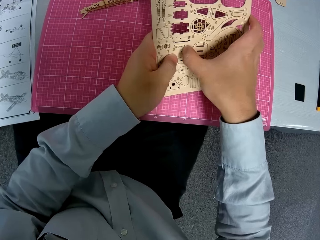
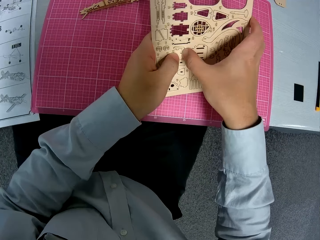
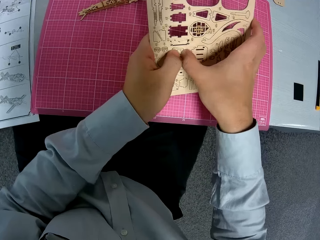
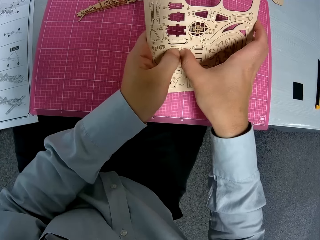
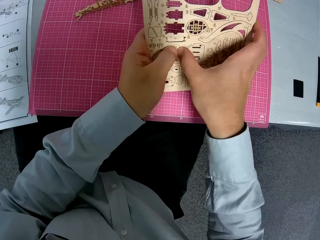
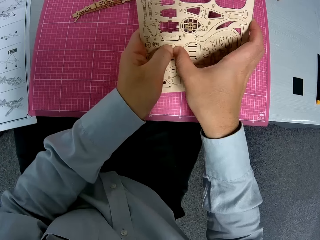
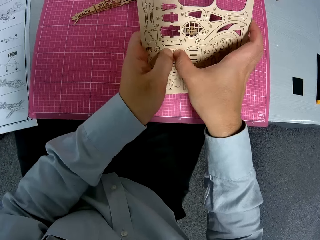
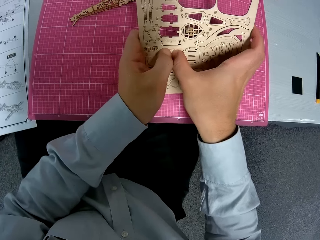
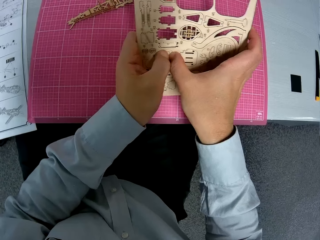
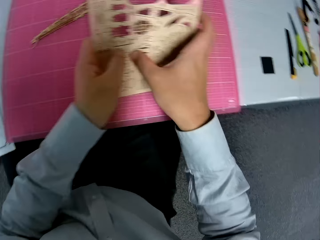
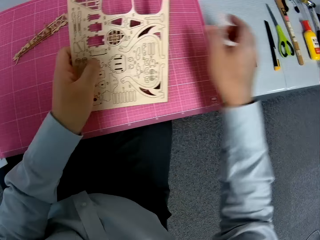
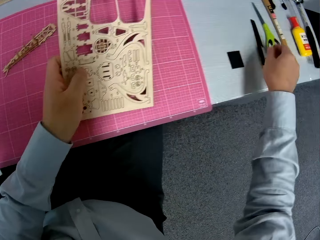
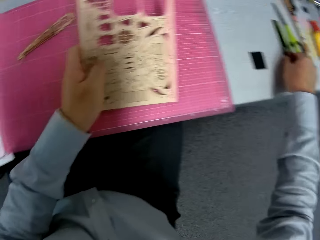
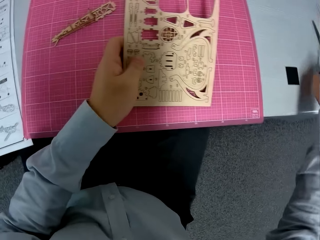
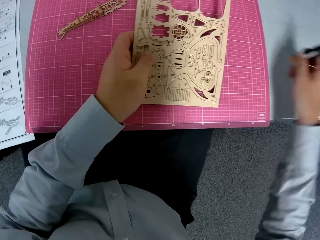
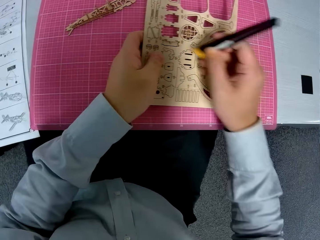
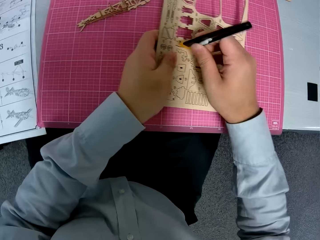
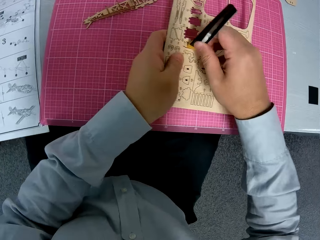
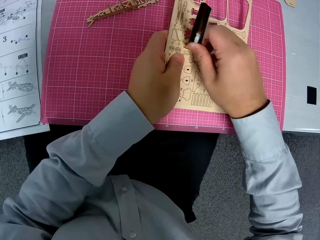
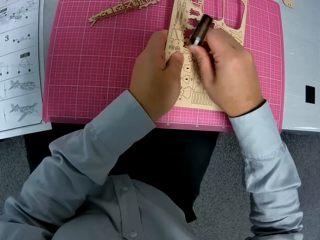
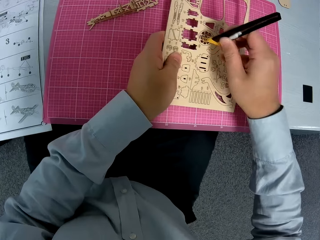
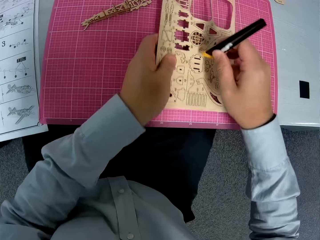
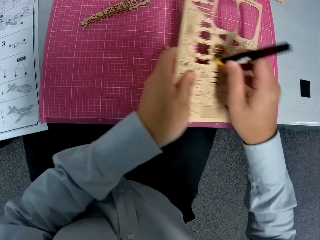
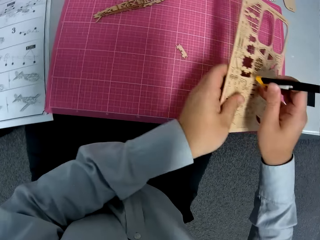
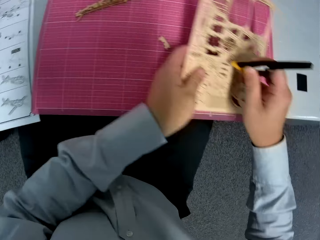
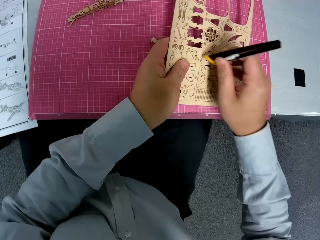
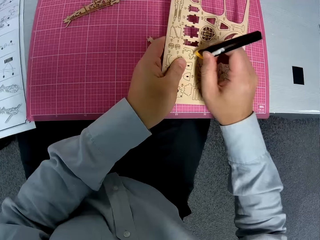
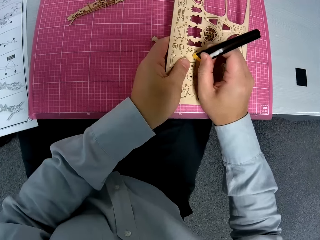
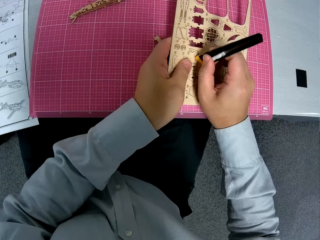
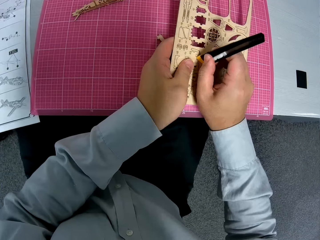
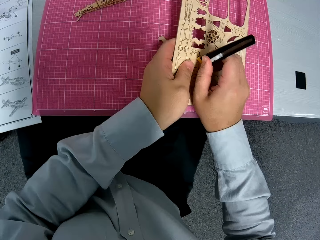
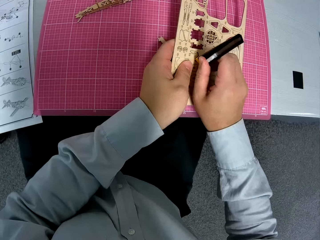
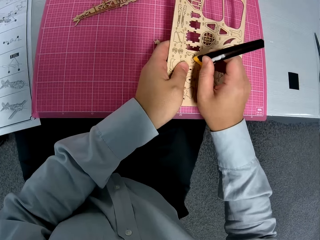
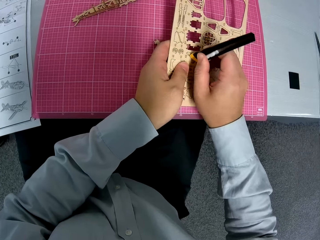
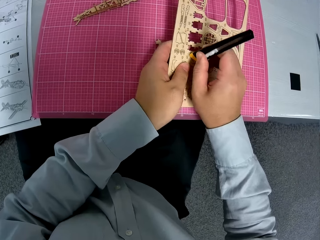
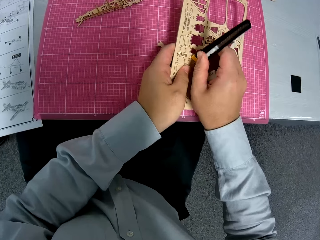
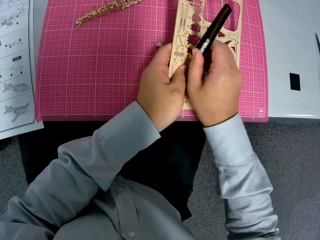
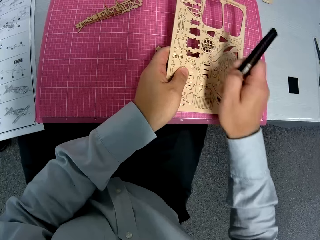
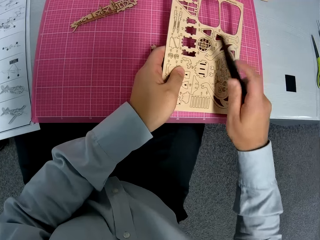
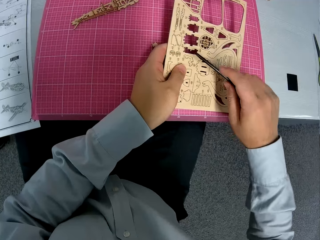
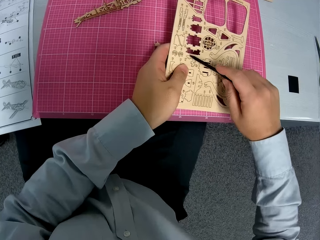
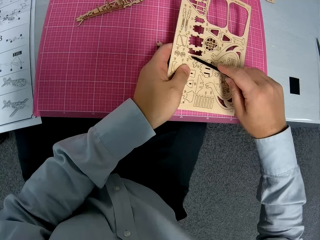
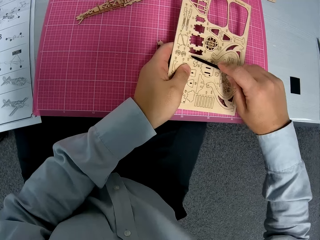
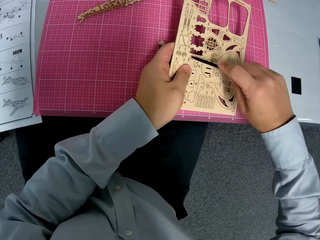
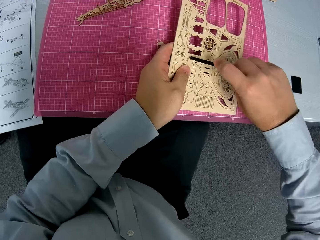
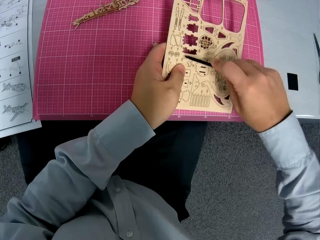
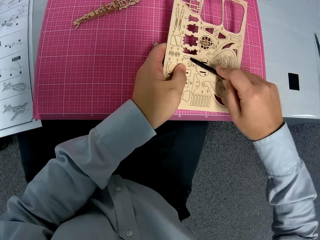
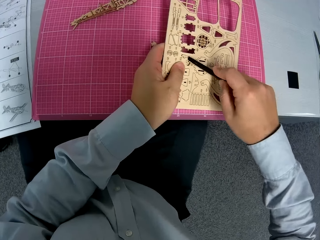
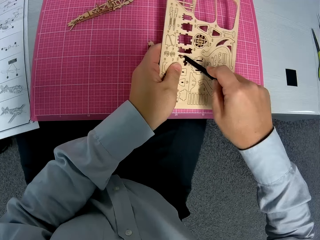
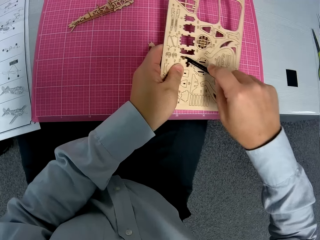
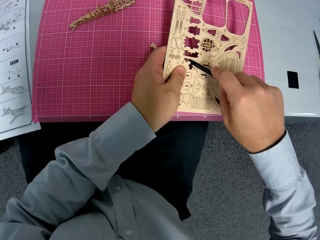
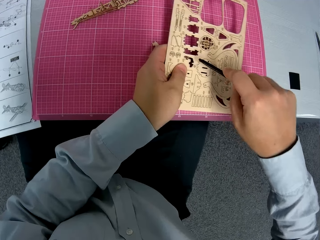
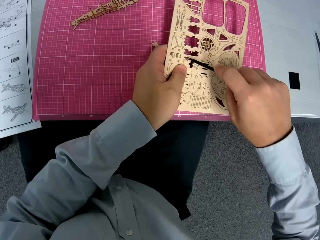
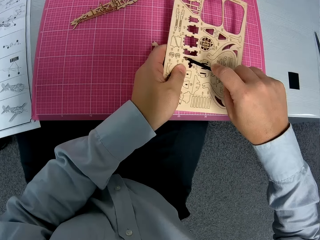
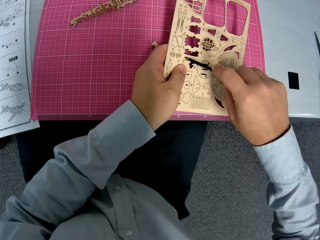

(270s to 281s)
The camera wearer turns around and picks a stationery knife or tool from the table. They push a piece of wood from something with the stationery knife and remove the pieces from the paperwork with the tool. They move something over the table and push a piece of wood from something with the stationery knife.

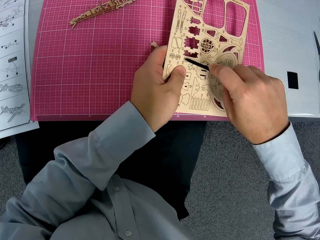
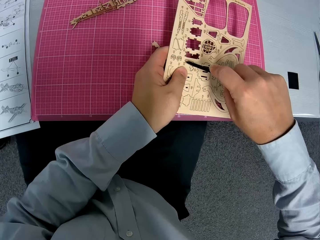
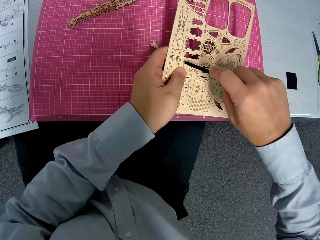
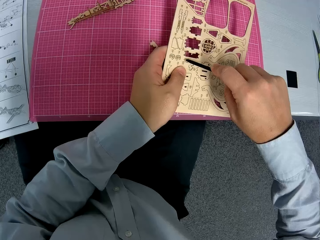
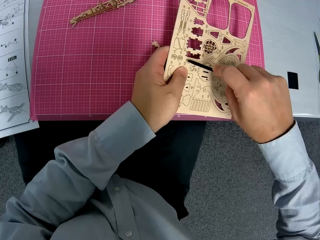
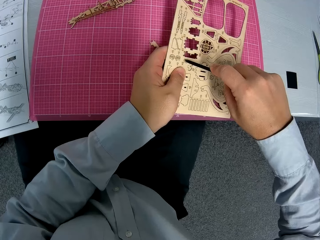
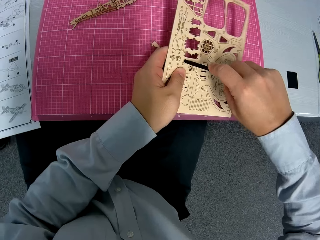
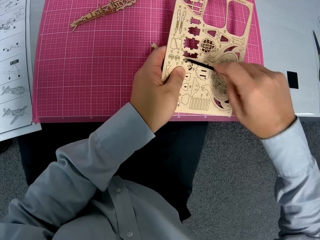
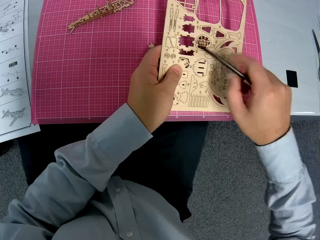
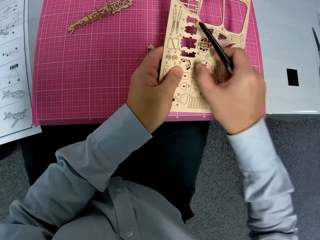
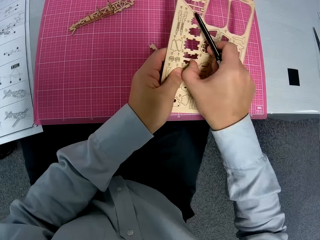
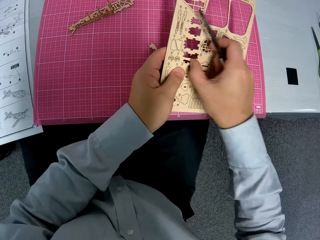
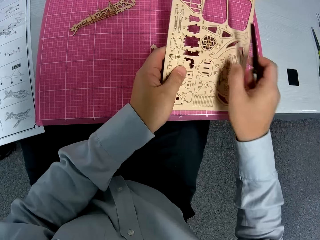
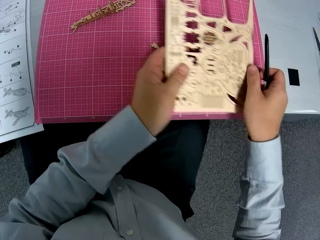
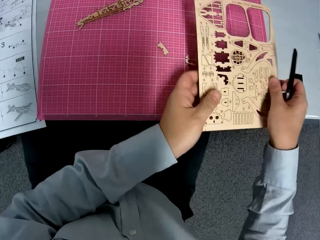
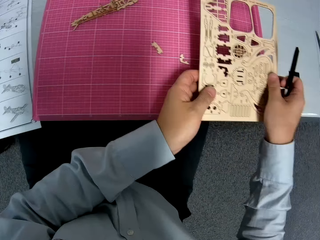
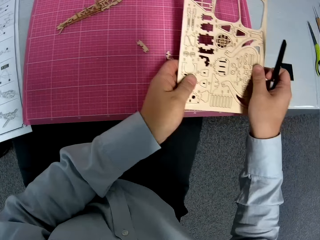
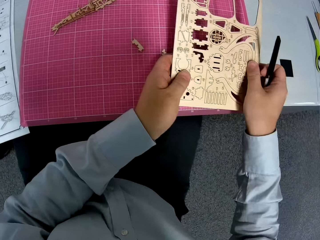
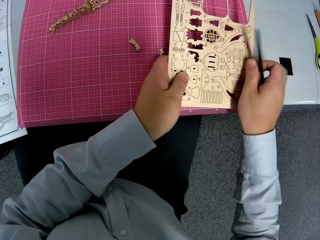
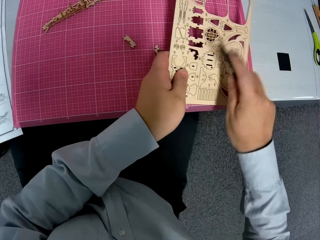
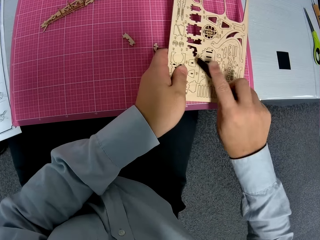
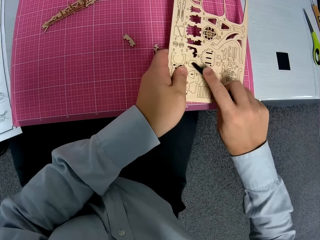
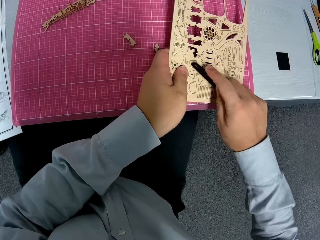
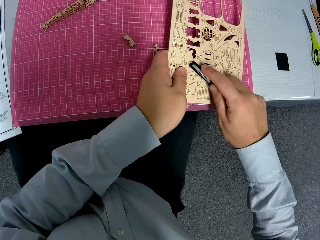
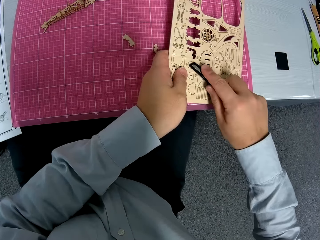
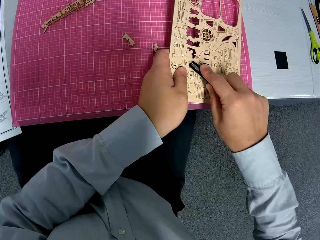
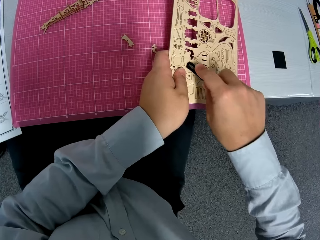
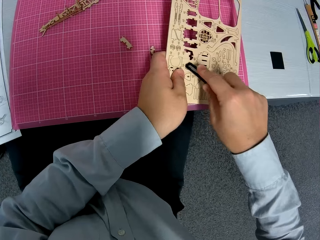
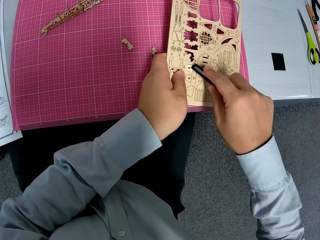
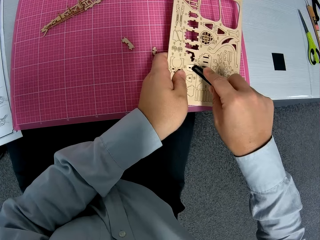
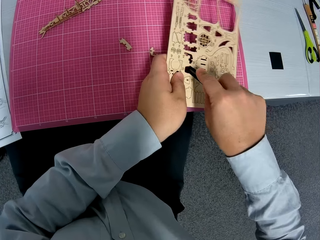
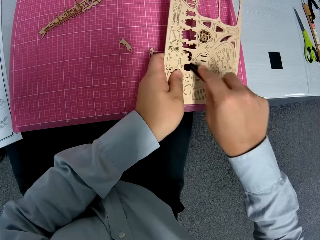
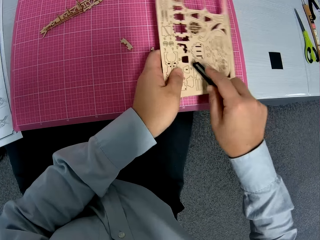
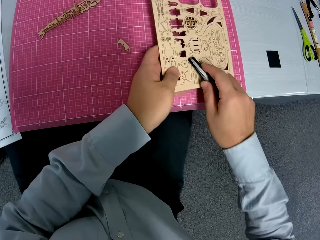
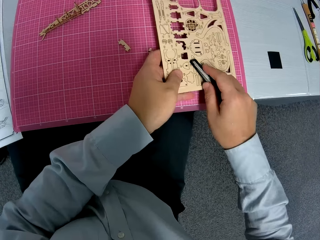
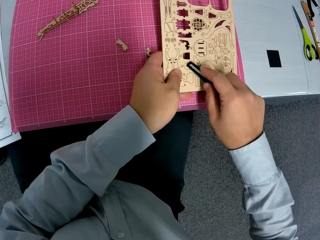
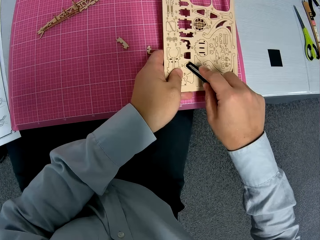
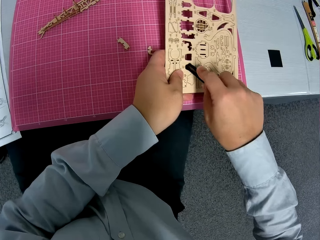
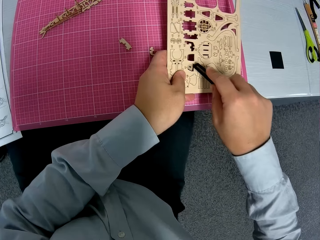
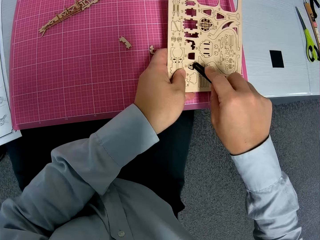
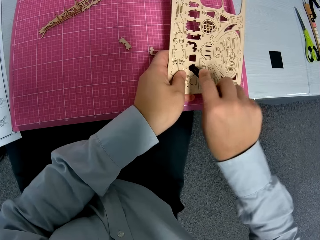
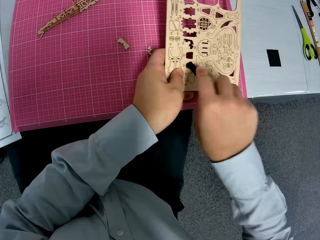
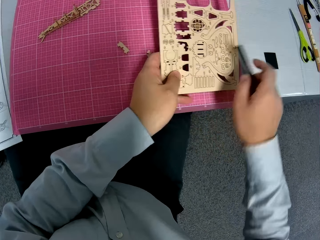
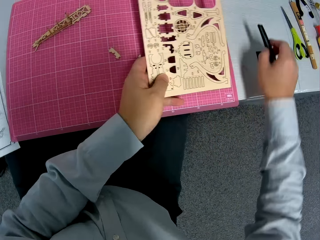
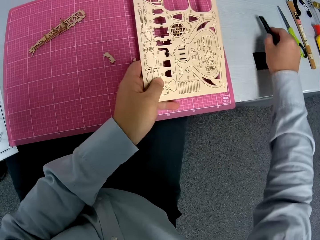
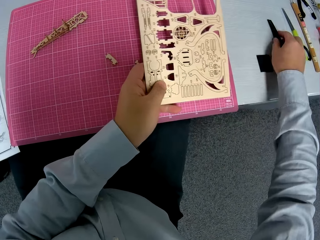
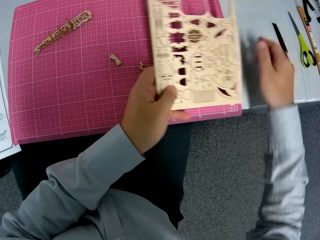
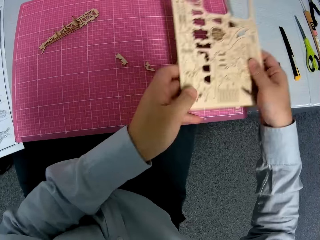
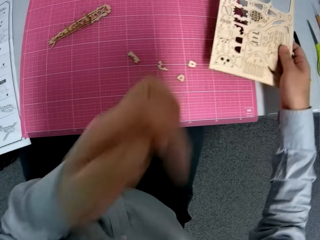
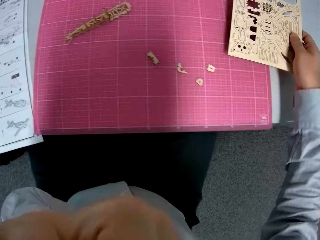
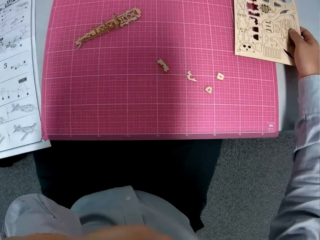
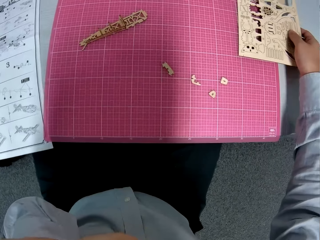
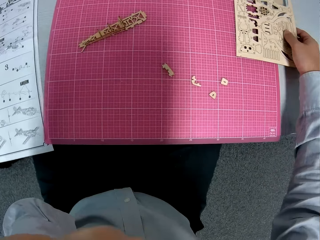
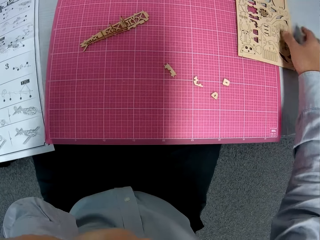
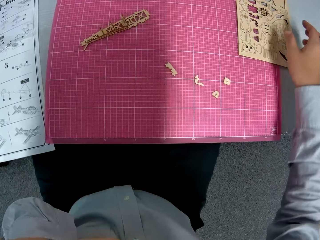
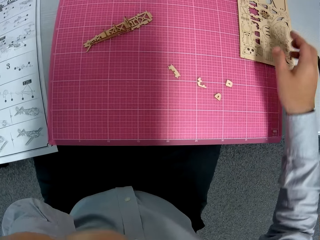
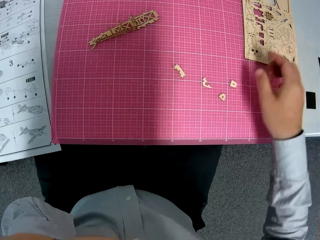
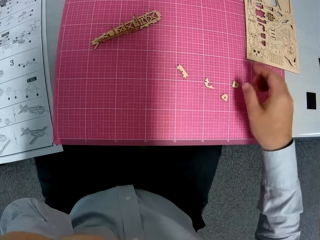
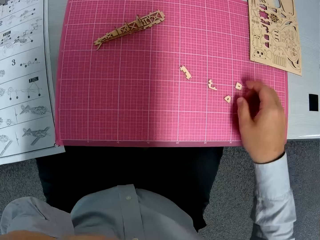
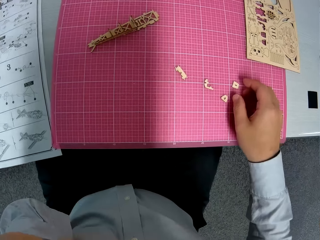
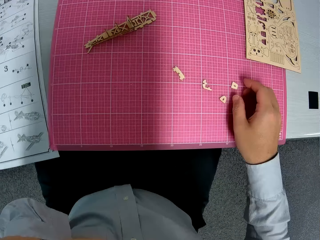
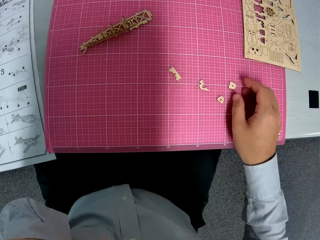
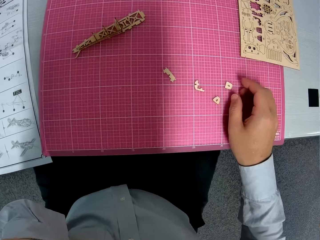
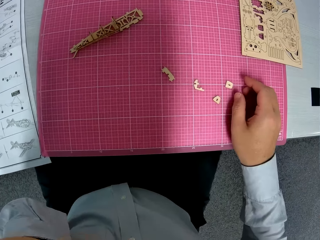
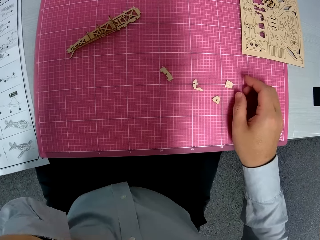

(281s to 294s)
The camera wearer pushes a piece of wood from something with his hand and moves something over the table. He removes craft pieces with a craft cutter, drops the tool on the table, and moves his hand. He drops the paperwork on the table and moves his hand.
